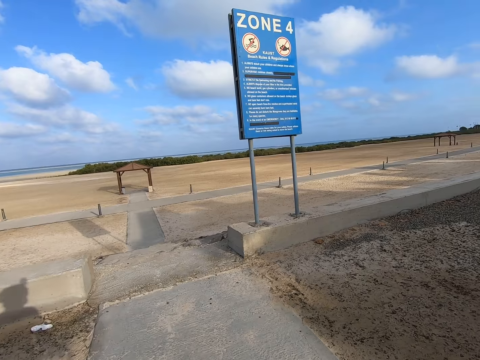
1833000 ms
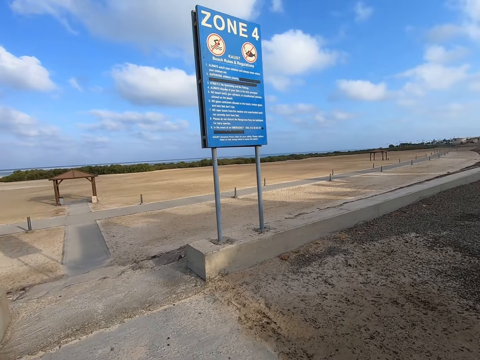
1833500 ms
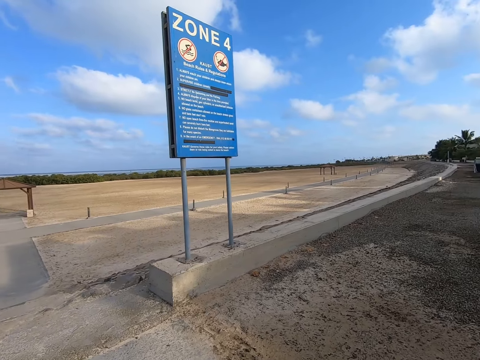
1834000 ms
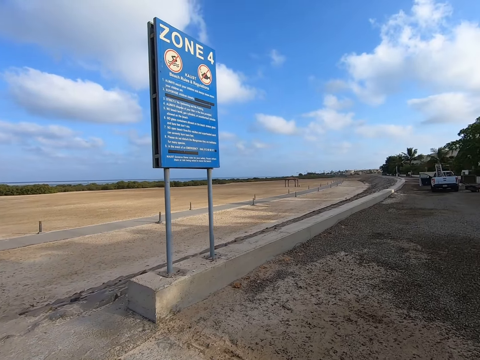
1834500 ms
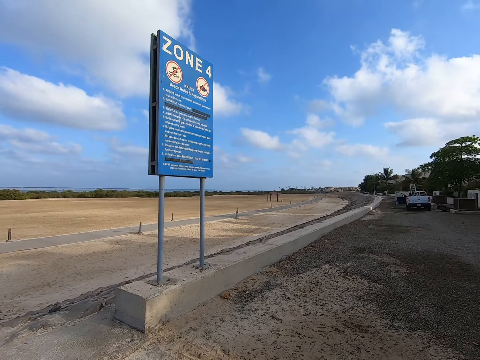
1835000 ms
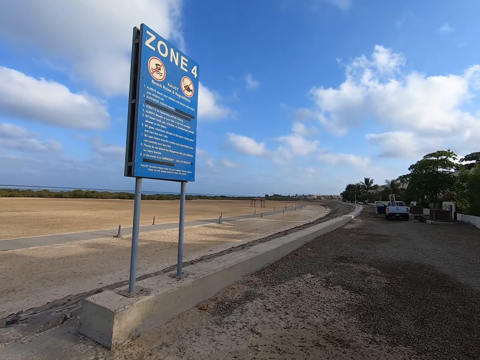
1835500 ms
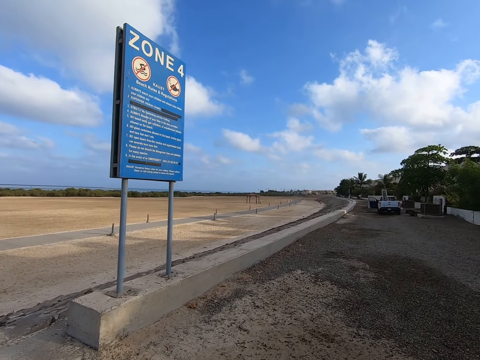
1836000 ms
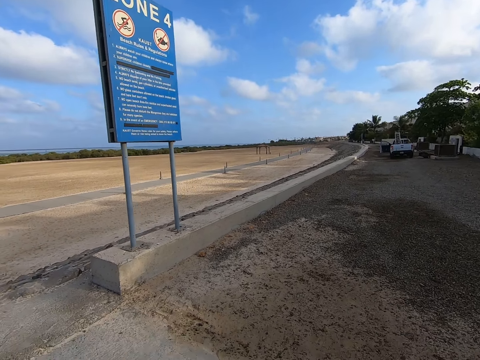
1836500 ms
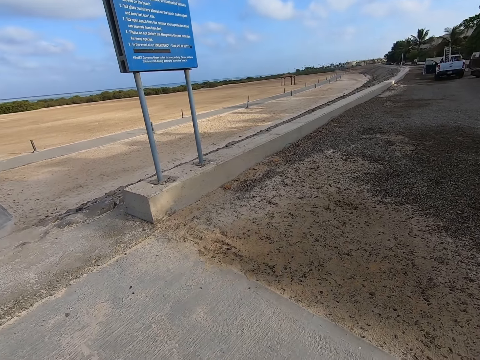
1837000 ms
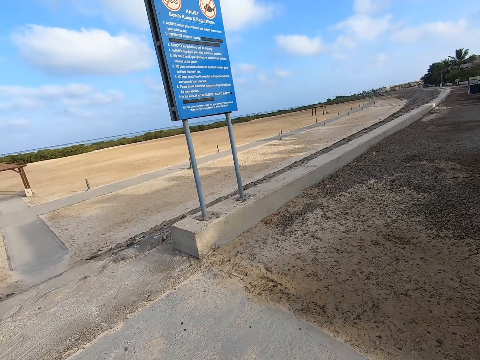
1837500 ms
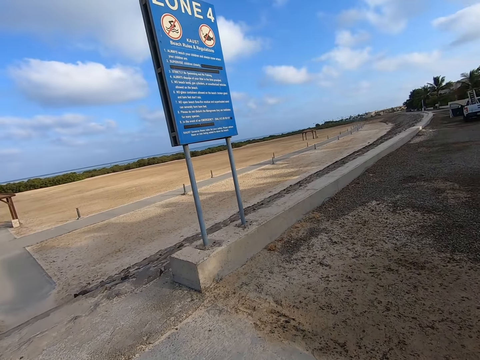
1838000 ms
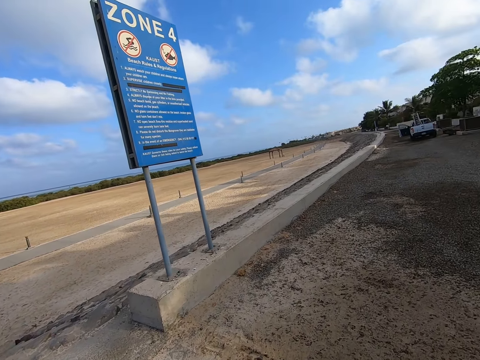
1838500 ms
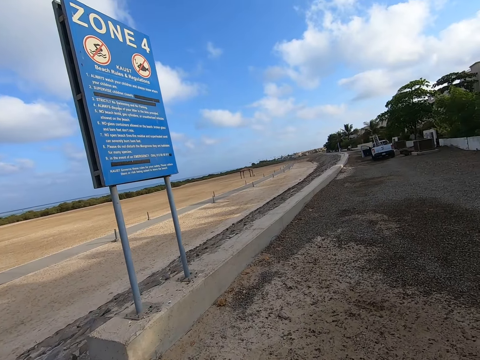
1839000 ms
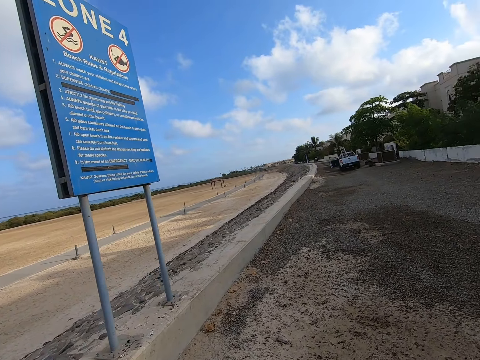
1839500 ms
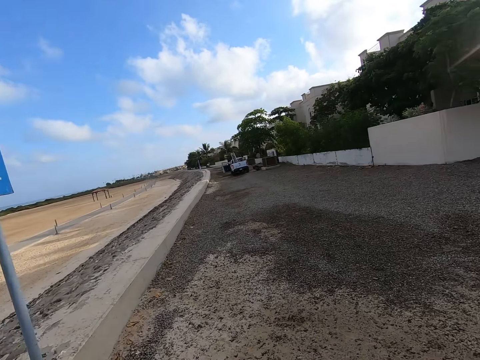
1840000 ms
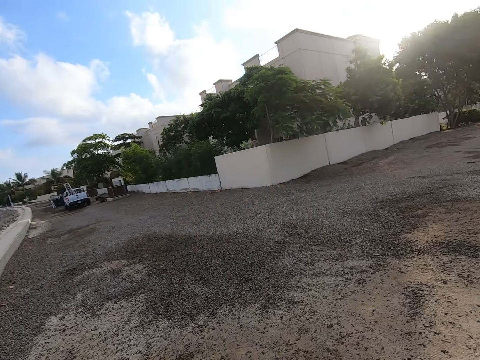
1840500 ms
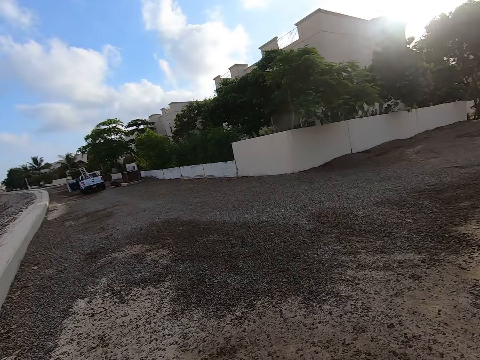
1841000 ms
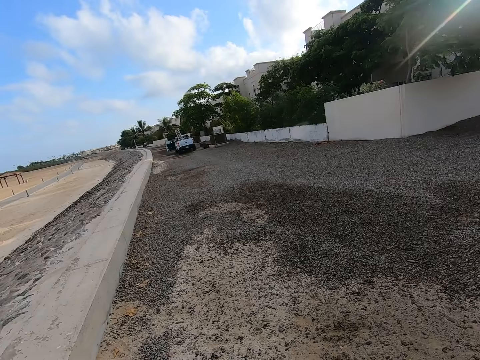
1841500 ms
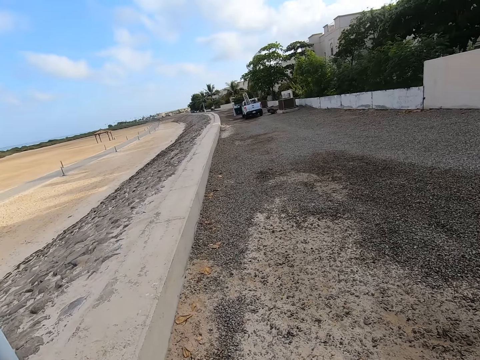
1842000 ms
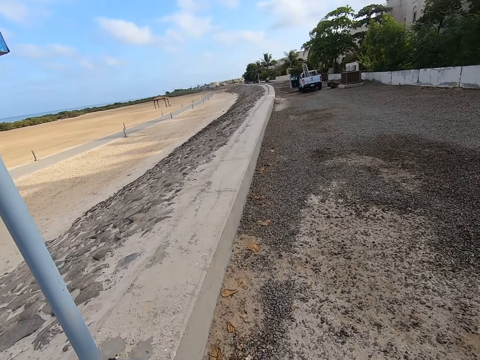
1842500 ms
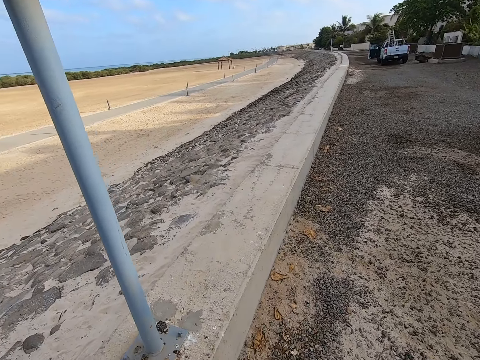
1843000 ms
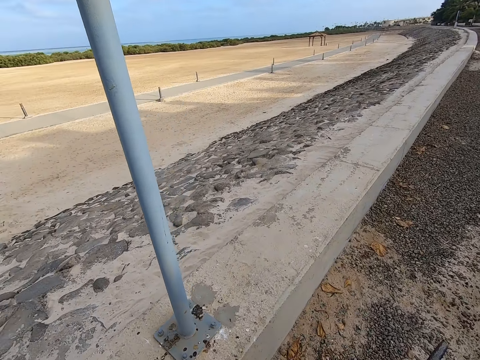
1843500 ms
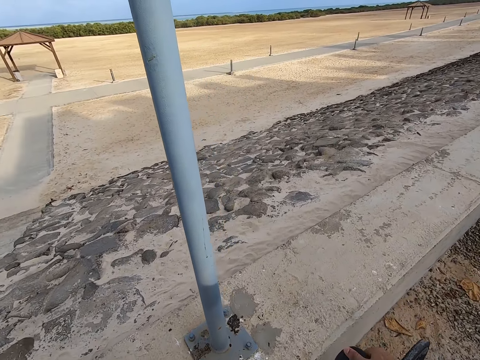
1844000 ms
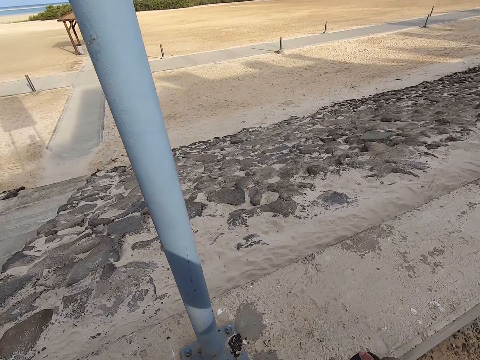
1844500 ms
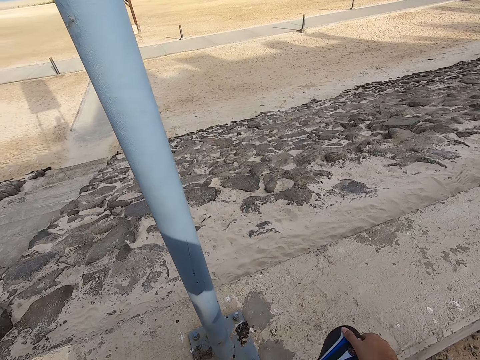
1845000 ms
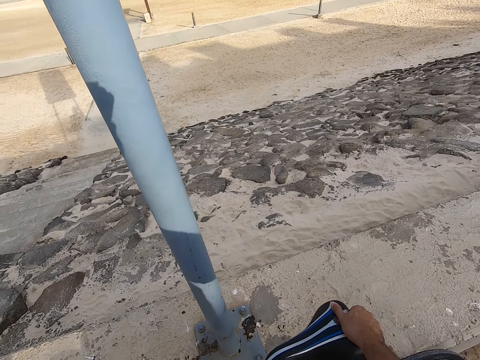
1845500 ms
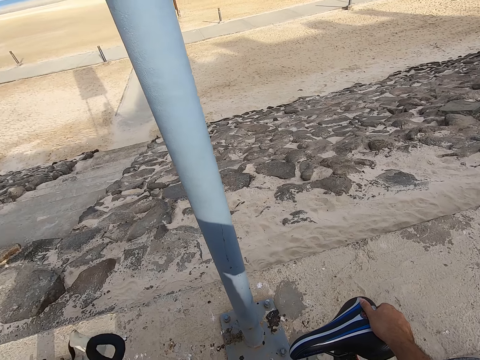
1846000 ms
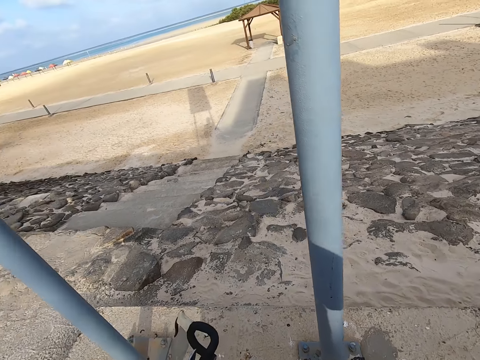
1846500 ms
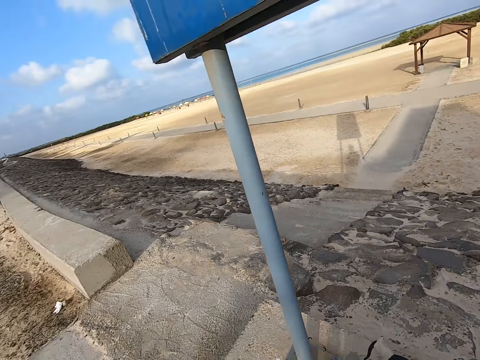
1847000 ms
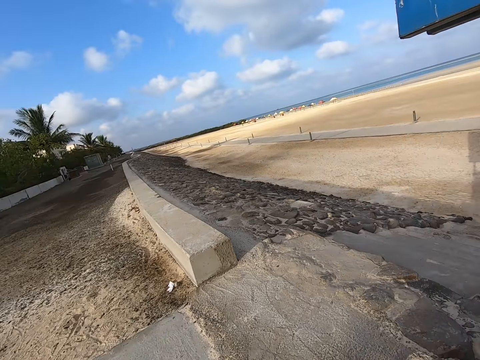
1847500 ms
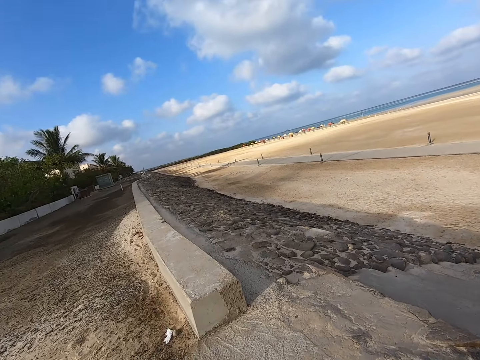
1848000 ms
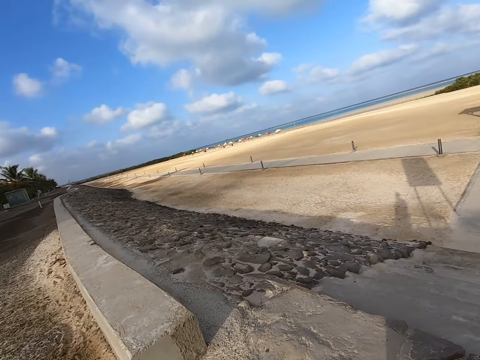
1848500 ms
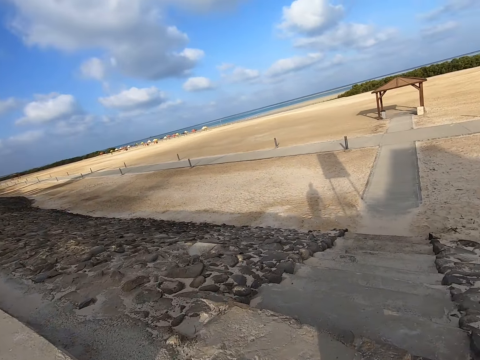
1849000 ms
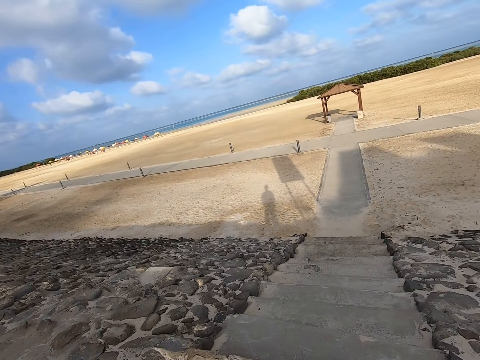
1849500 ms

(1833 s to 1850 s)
The camera wearer stops at a stair pavement. They look round the compound. They park a bicycle near a post.

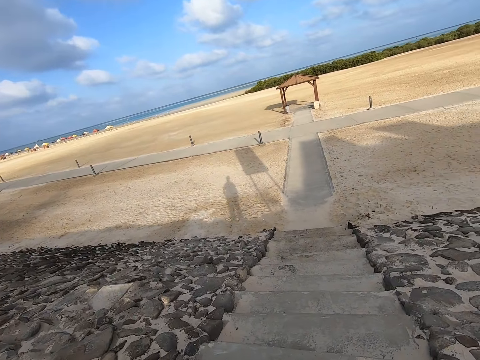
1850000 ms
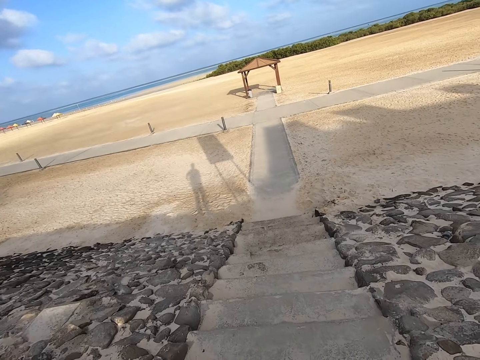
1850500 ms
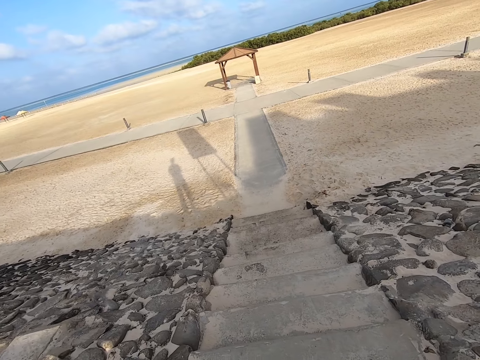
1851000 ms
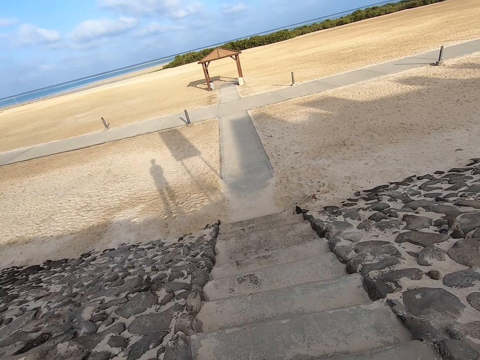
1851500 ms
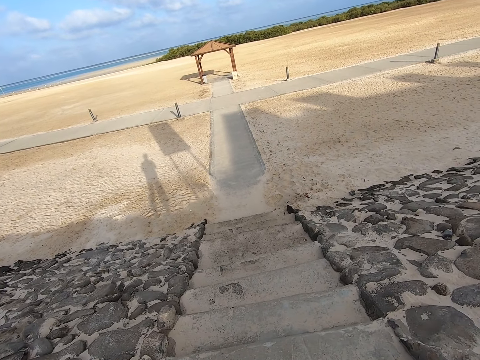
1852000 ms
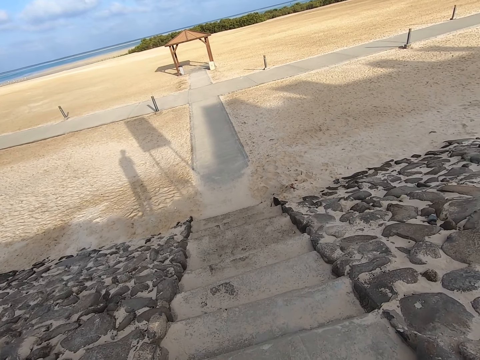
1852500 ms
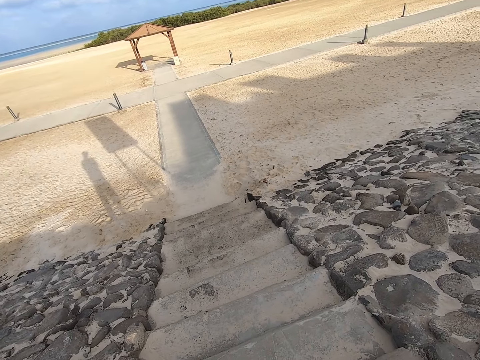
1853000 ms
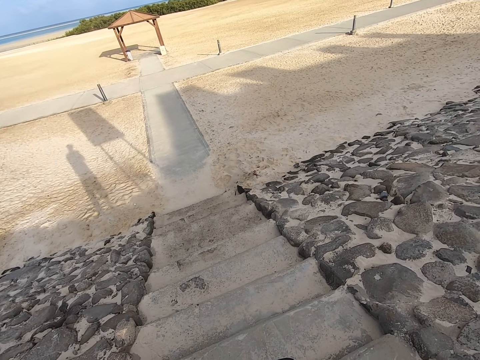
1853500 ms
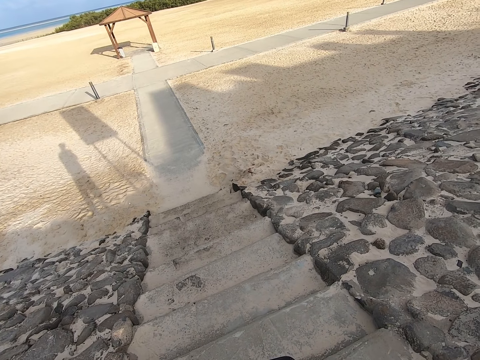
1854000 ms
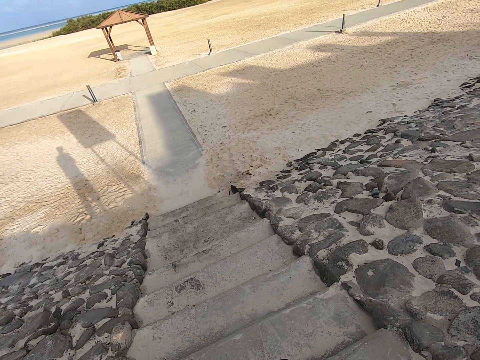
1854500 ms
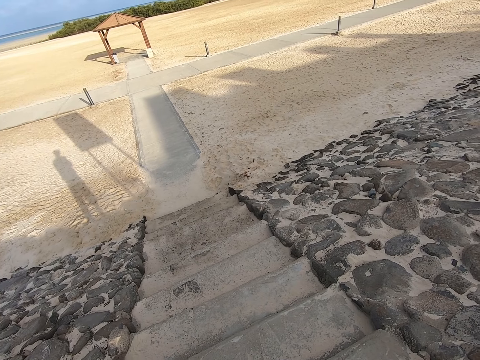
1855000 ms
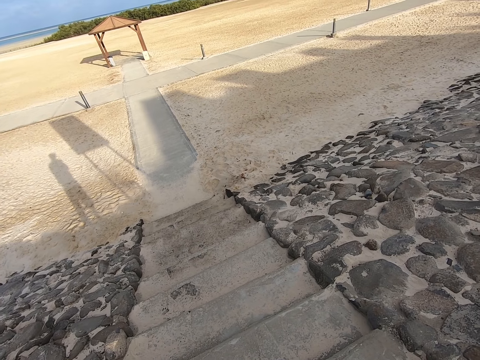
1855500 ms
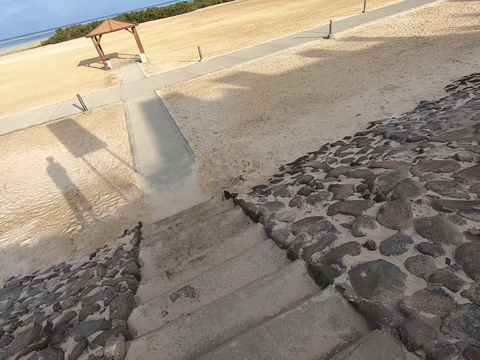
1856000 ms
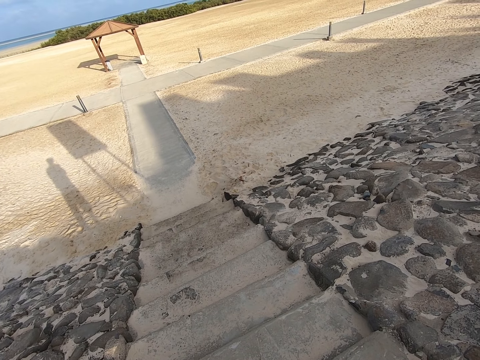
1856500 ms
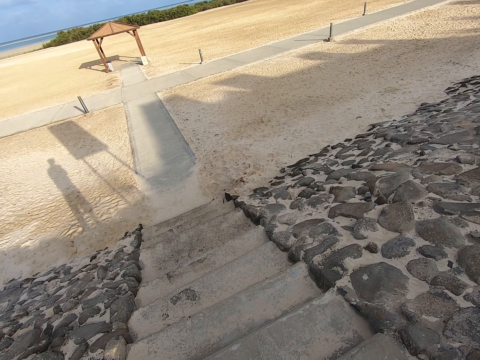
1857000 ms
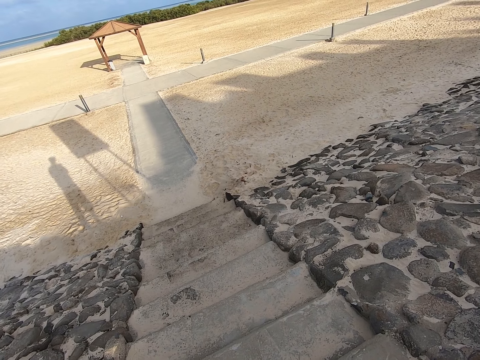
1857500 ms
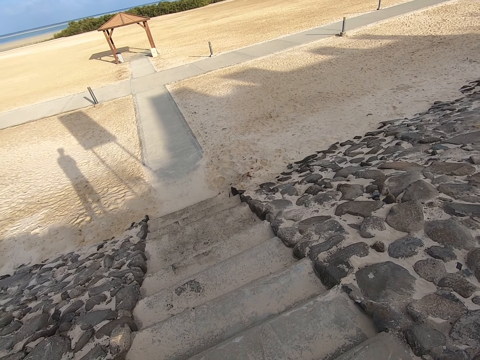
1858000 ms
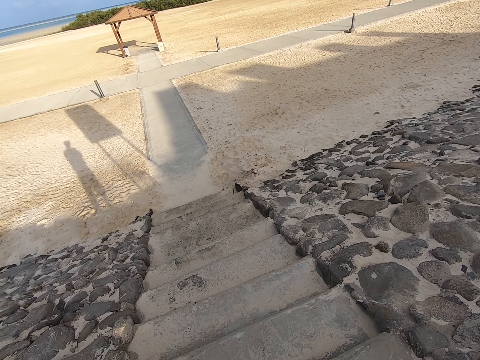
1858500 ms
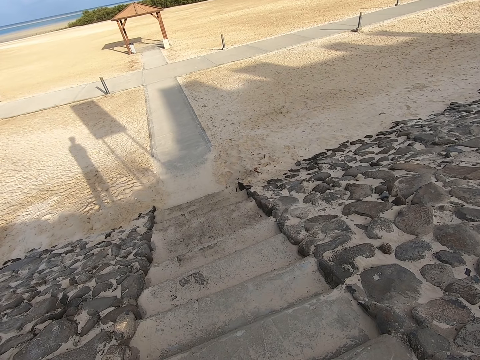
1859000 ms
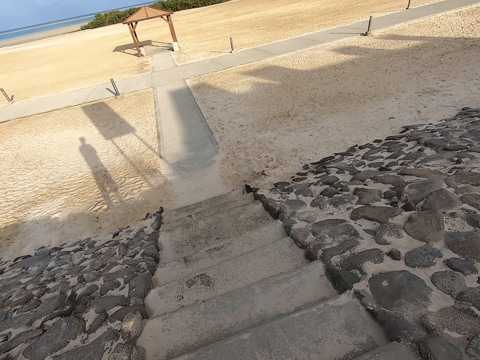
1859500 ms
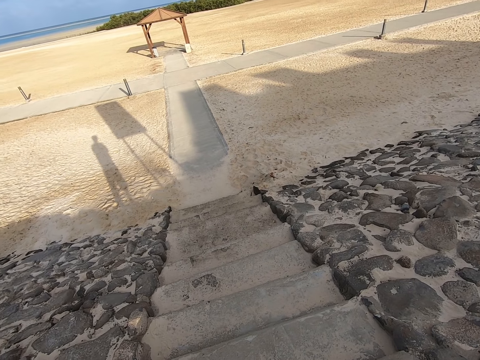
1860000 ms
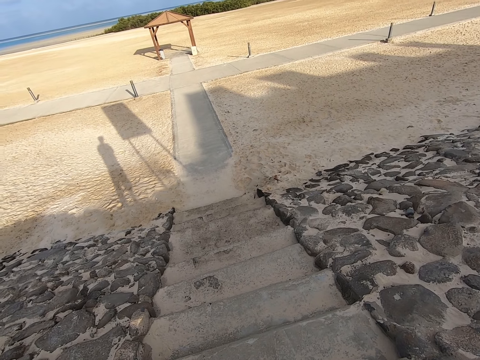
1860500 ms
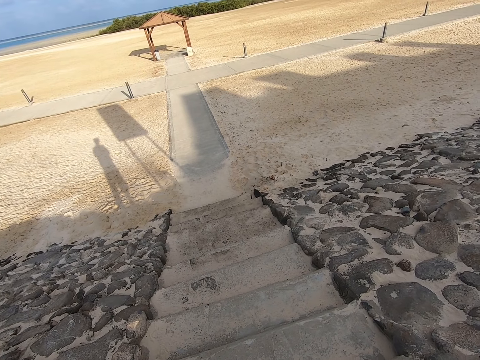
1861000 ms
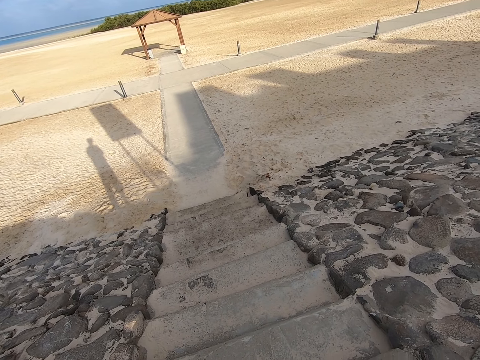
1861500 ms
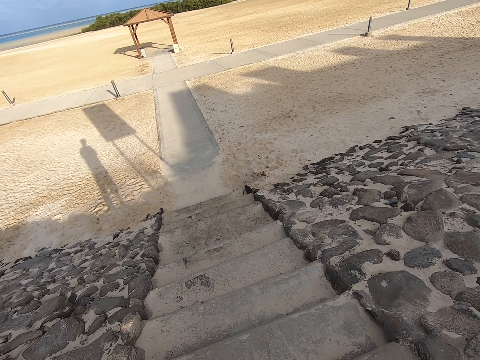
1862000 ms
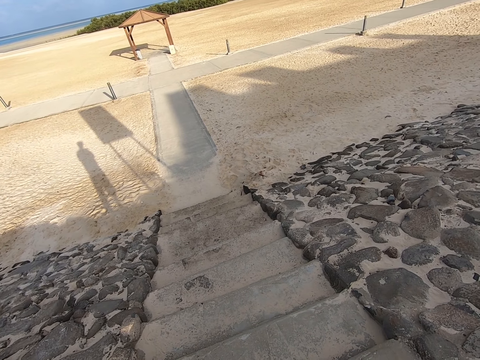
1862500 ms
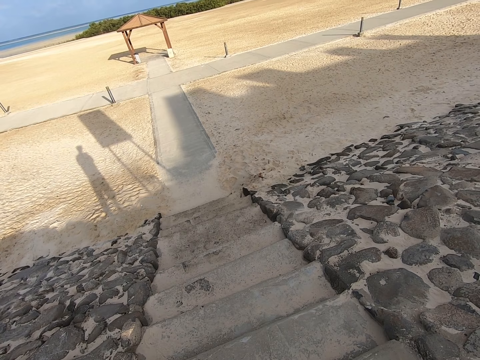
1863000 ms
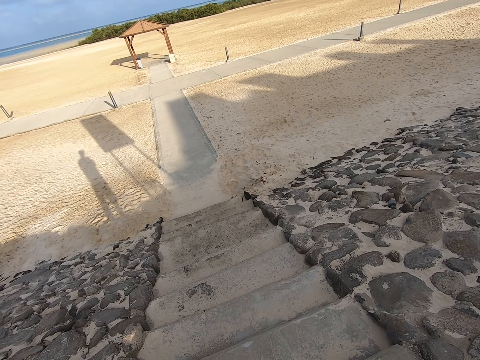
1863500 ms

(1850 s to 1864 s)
The camera wearer stares at the beach.
